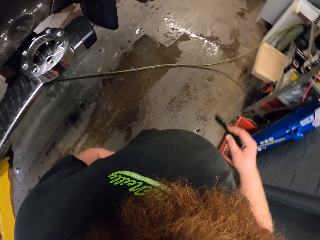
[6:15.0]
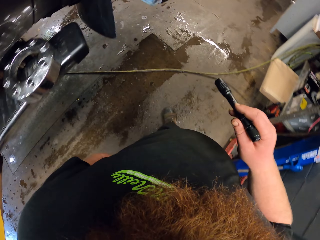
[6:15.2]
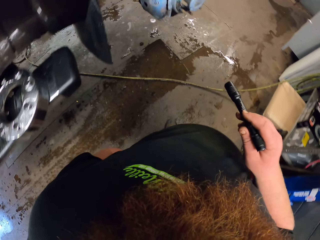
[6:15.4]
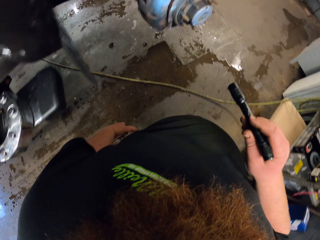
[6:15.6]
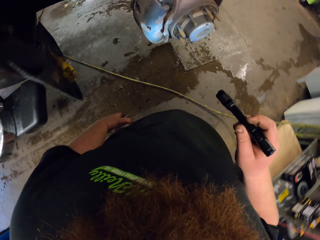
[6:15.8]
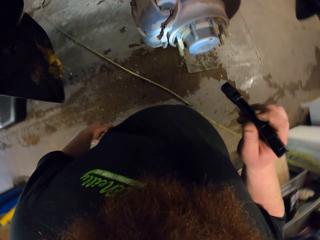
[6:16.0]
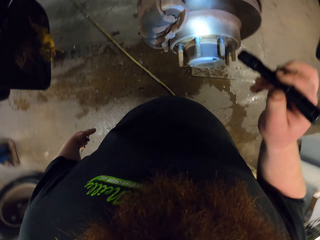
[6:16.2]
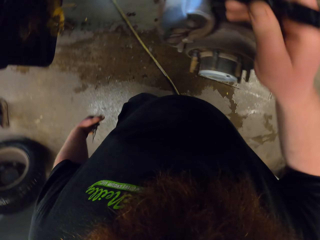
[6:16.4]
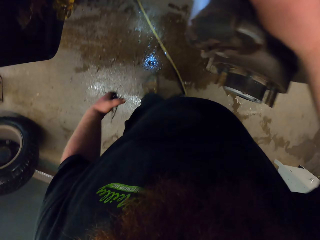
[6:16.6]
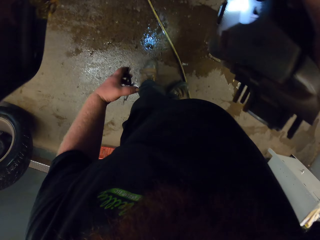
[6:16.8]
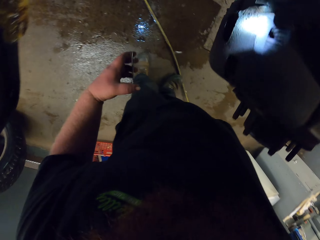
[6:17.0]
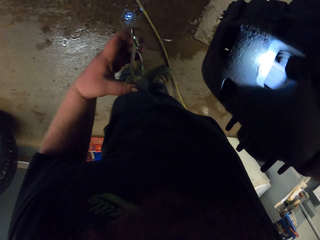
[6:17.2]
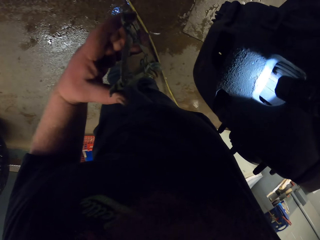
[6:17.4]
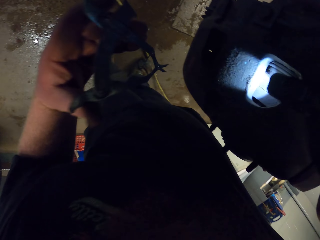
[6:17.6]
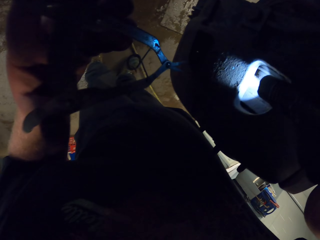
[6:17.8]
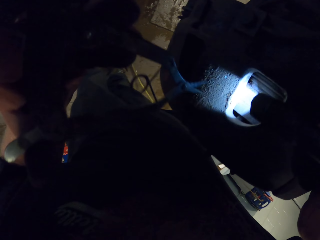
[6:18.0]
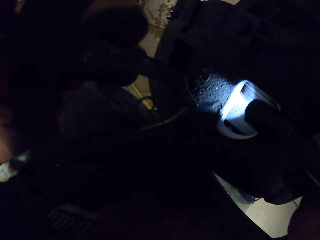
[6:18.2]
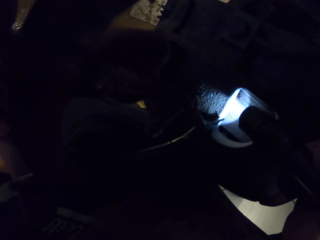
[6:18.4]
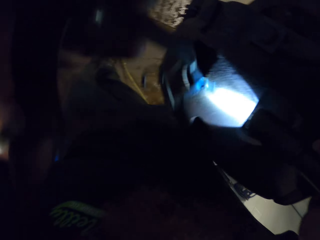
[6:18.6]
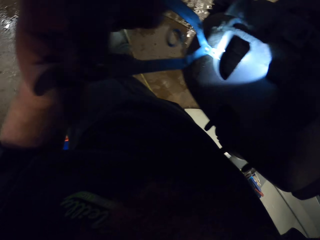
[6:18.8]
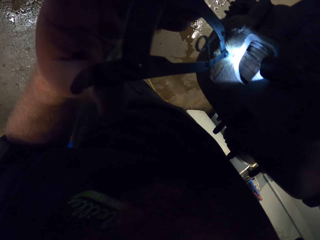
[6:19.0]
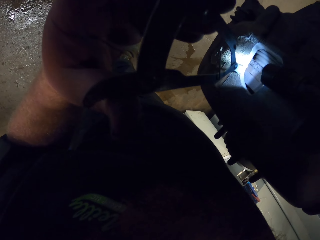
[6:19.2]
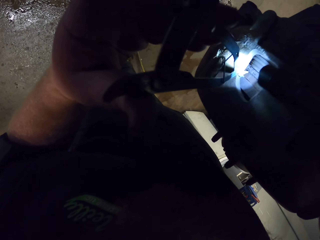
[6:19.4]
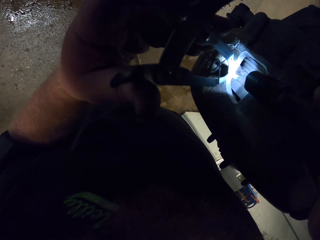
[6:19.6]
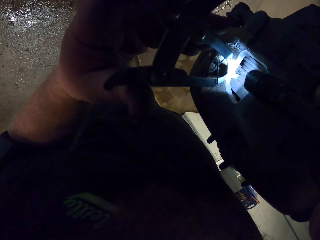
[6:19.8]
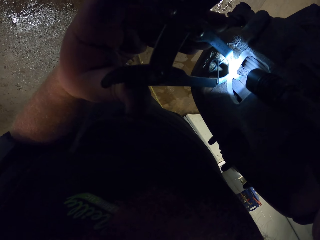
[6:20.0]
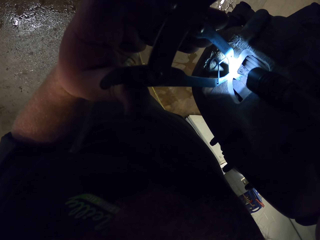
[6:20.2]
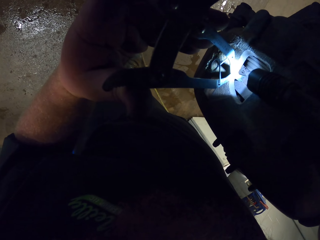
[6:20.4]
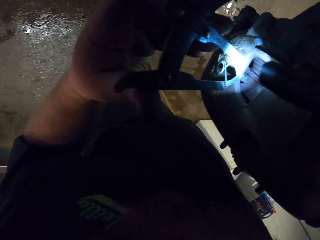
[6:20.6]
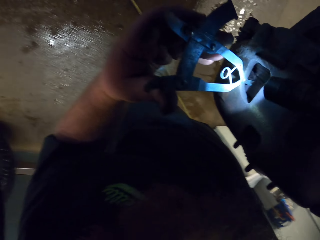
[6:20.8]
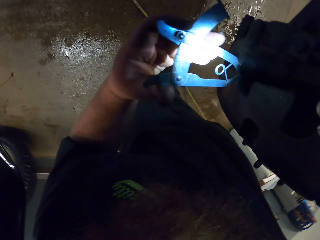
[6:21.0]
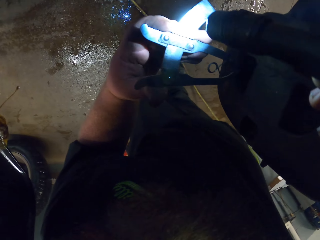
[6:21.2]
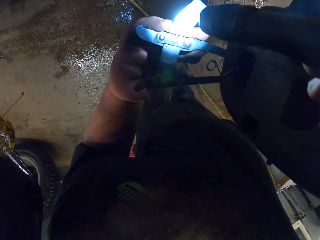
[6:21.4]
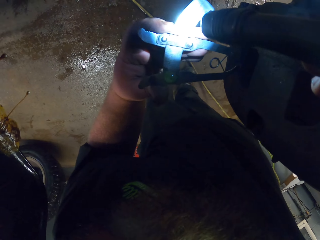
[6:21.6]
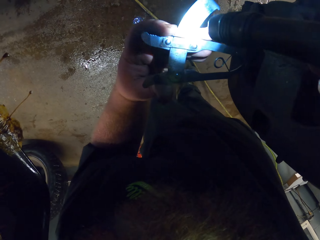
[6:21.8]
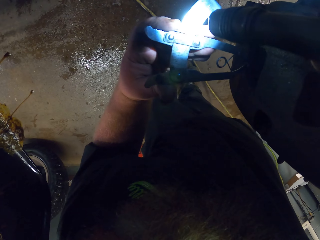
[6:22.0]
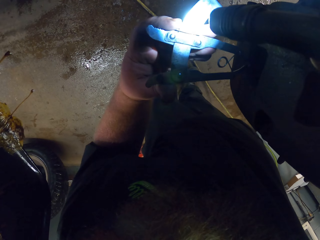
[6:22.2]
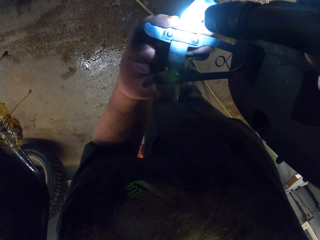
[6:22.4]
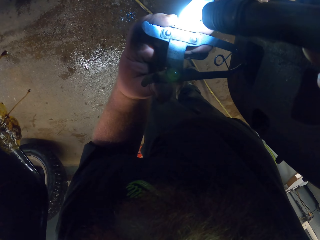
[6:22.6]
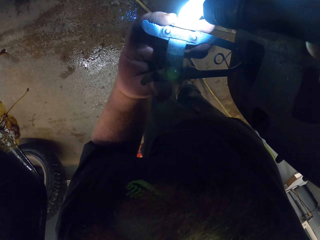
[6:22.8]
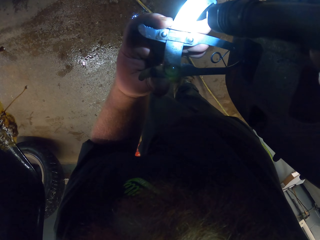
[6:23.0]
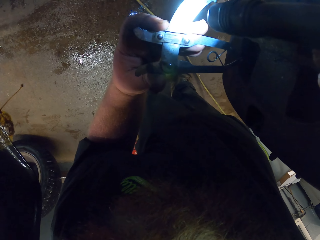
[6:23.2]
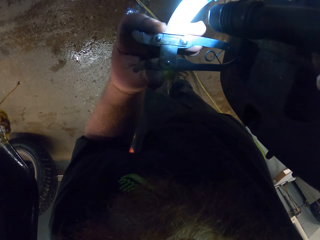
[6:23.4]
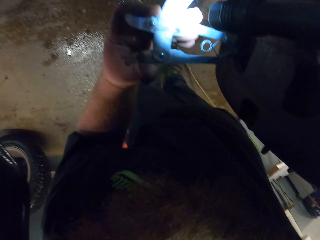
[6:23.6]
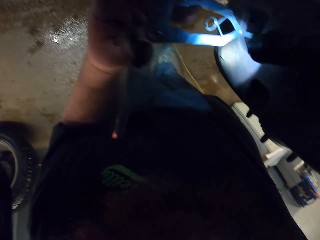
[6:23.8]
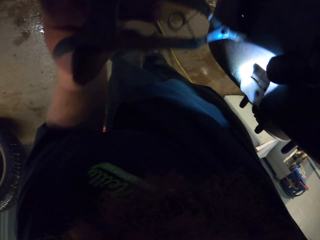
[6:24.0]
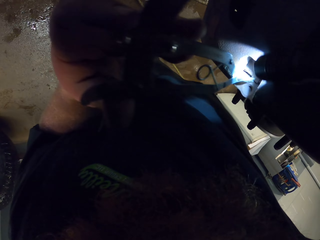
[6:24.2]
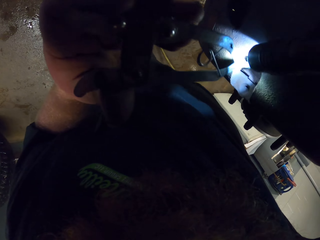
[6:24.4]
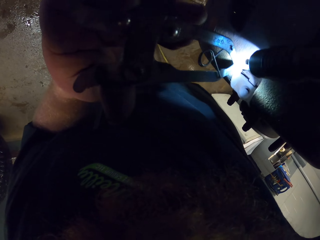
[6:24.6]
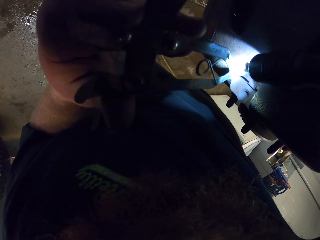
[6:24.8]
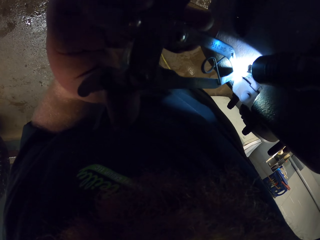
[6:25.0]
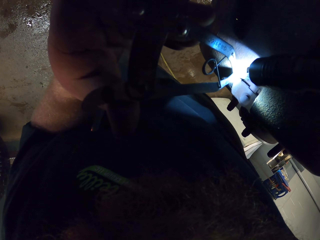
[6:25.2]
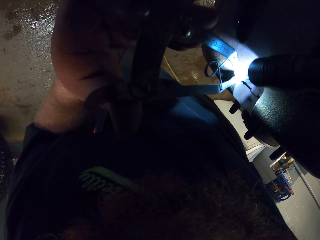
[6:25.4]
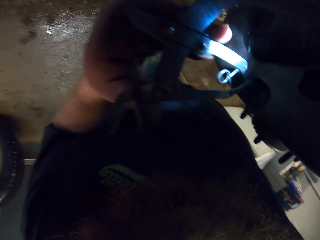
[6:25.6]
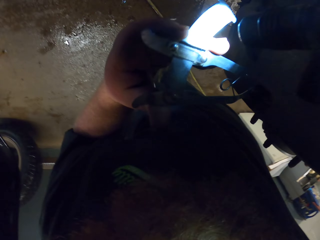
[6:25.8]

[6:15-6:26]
The camera wearer checks the wheel hub with a torch.

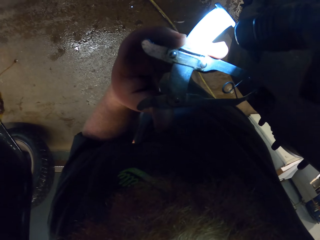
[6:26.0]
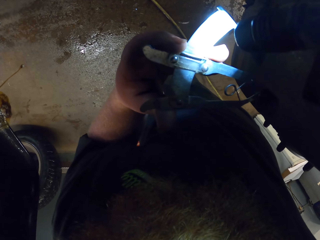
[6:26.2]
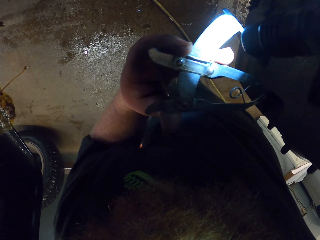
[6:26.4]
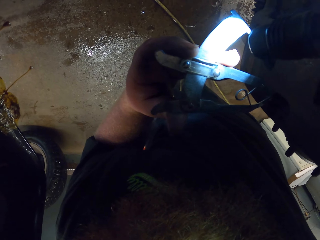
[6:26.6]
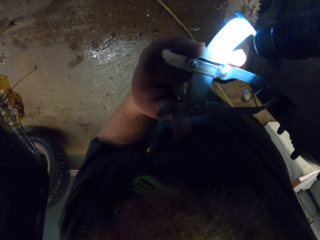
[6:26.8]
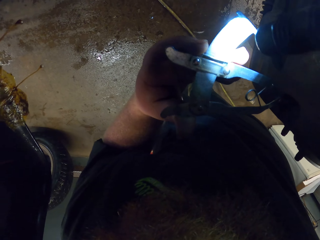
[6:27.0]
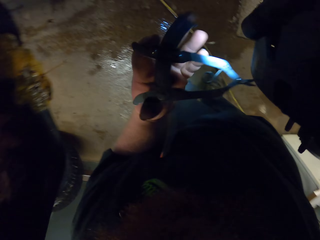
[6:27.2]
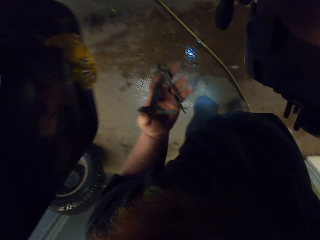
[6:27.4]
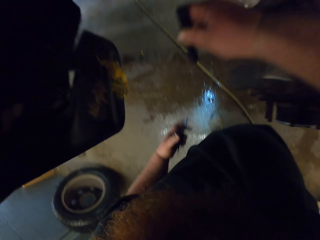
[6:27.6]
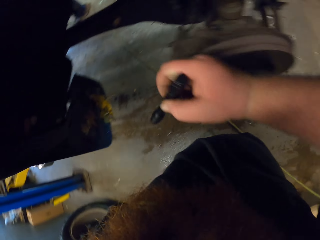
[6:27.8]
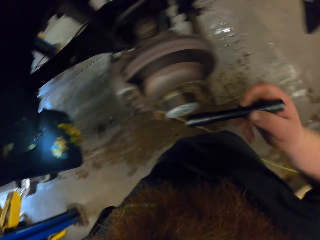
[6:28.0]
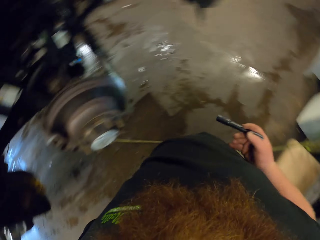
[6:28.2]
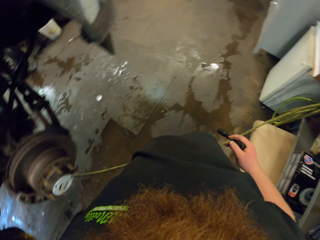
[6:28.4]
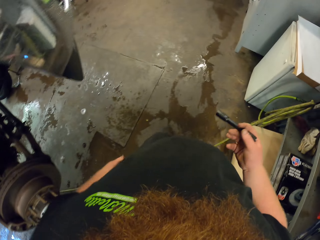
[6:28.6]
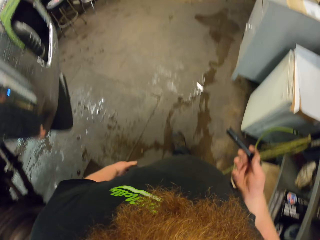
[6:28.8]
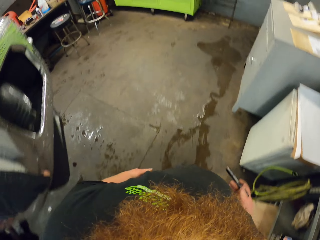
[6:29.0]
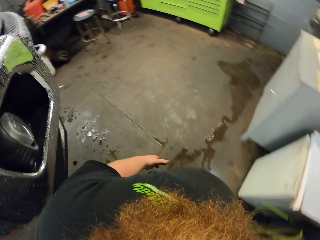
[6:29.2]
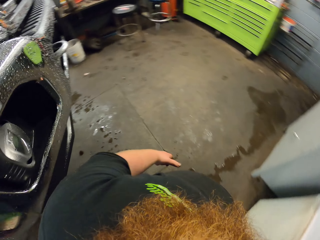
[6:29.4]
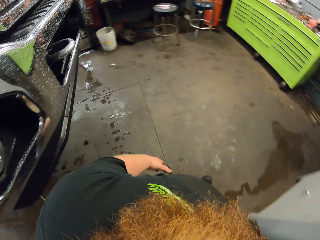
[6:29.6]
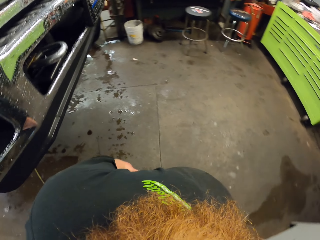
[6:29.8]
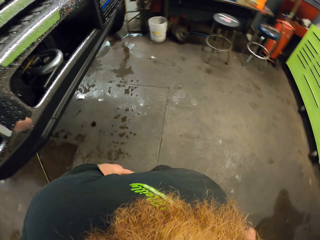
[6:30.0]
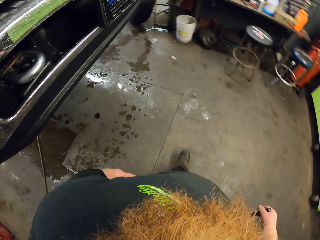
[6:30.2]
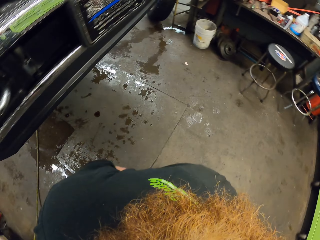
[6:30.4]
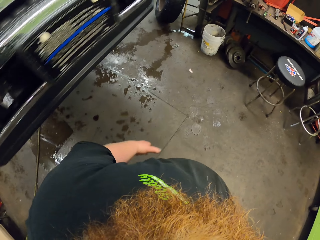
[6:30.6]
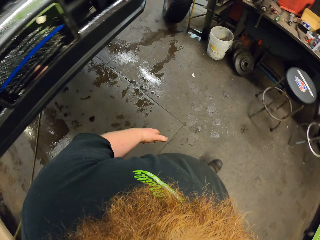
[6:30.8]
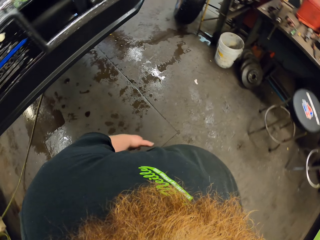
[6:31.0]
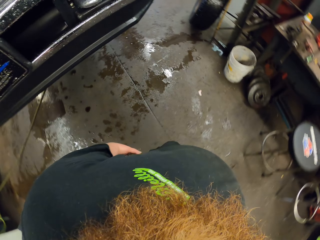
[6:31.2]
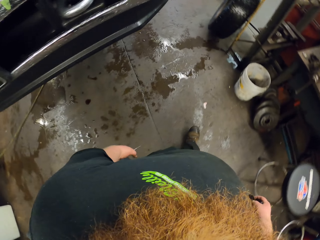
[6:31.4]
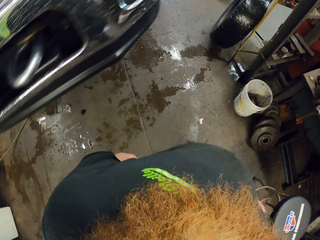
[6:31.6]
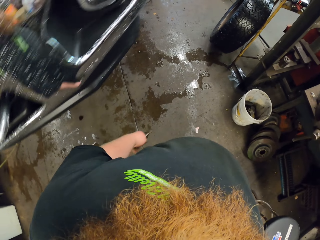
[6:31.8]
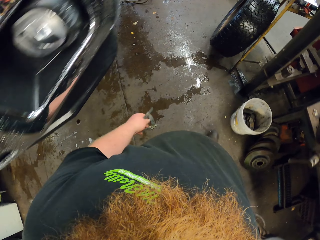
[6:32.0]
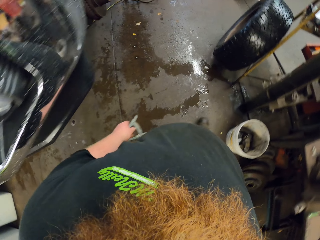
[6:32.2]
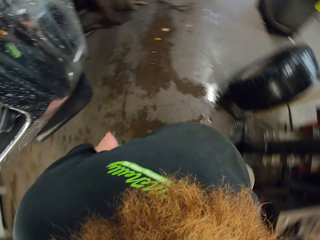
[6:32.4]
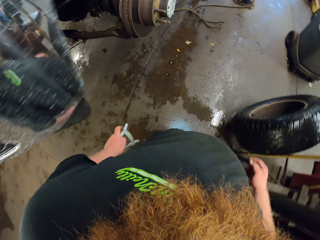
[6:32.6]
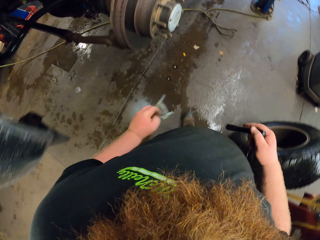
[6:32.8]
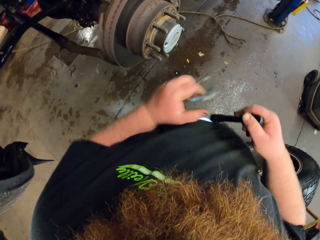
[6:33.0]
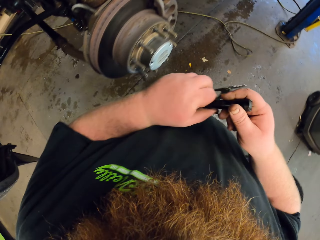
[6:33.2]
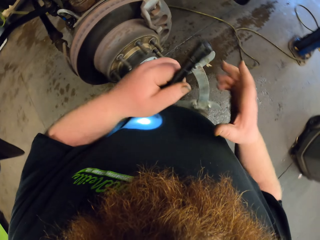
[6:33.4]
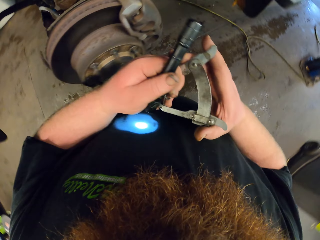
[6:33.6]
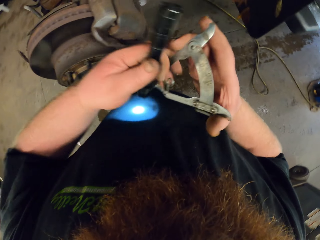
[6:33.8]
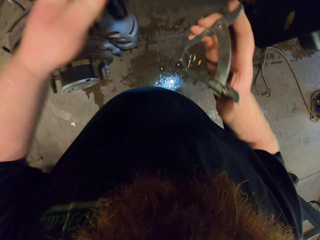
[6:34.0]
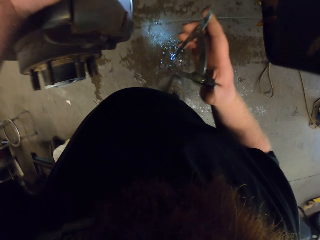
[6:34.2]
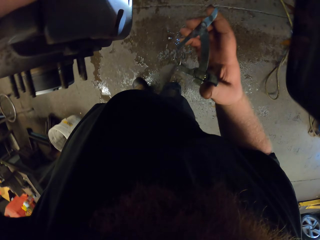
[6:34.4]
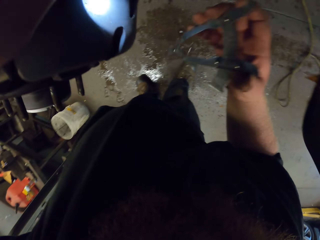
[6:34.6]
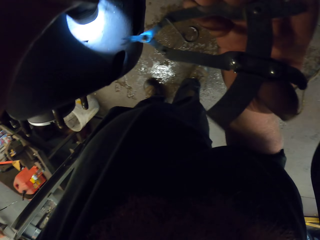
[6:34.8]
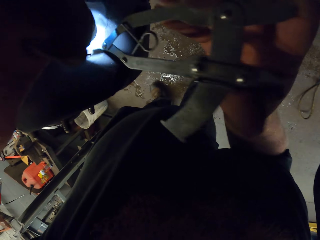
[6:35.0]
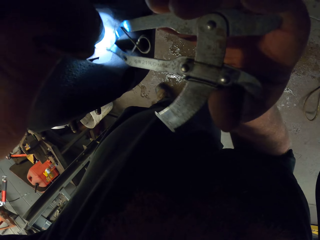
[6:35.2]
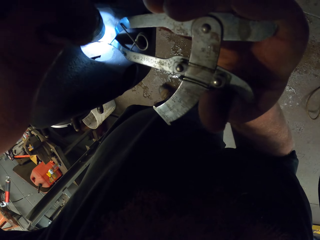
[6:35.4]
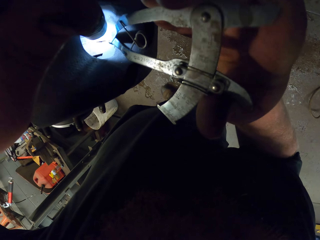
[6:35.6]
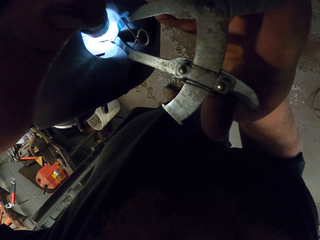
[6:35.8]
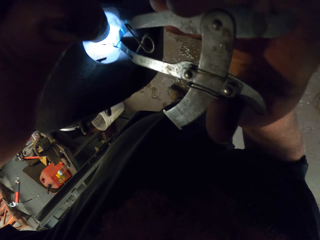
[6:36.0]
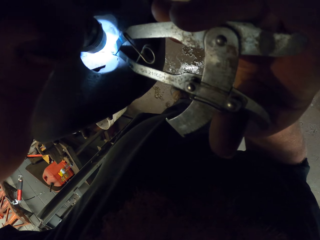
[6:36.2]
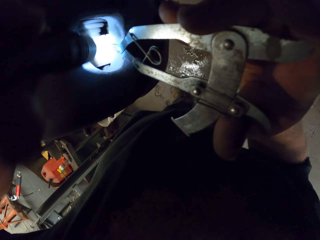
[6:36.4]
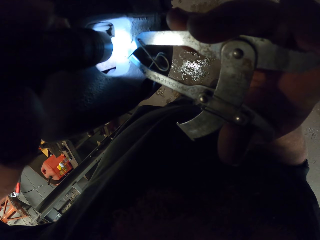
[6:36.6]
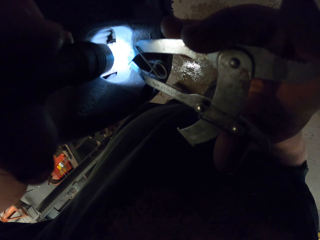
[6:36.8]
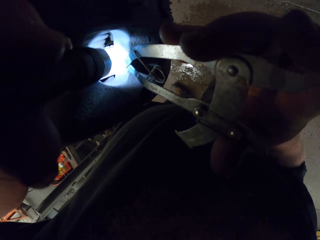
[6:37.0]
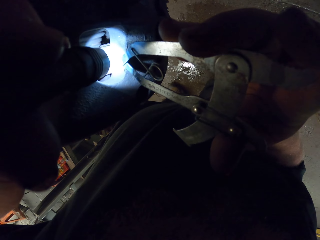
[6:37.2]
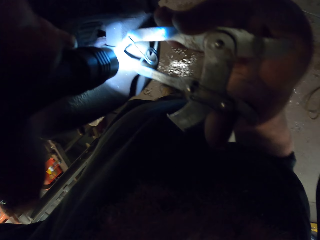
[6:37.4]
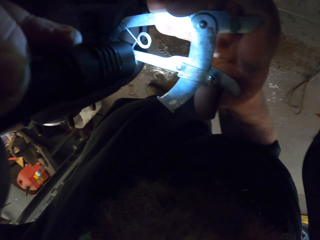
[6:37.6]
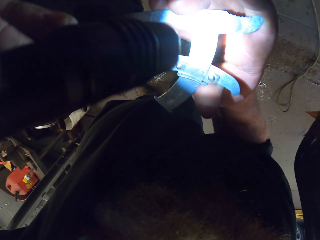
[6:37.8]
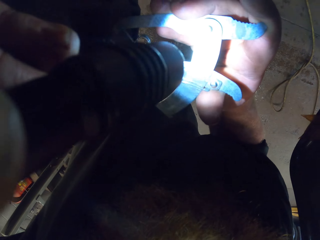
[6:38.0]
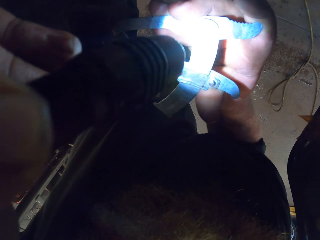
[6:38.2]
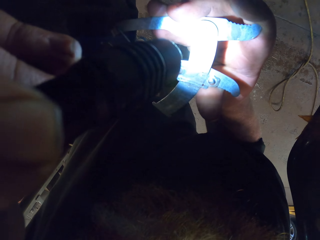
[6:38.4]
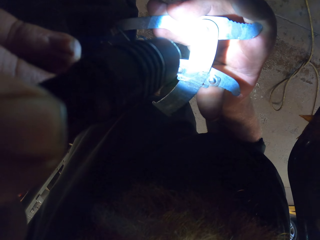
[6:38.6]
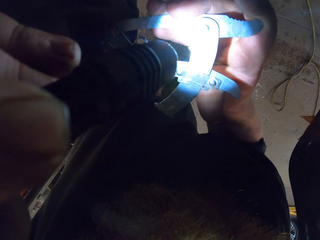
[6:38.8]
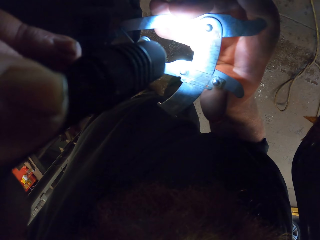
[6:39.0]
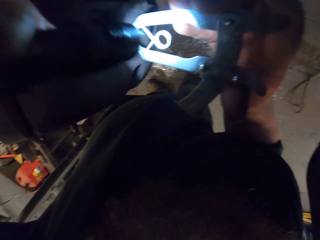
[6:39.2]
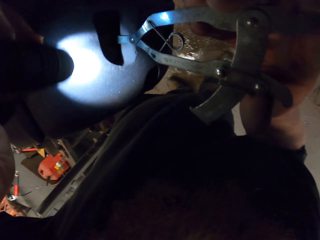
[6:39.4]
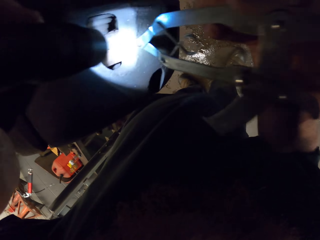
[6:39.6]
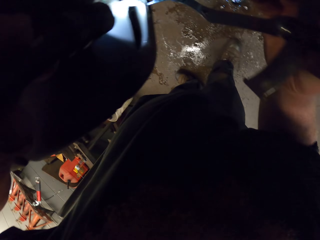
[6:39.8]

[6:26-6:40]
The camera wearer walks in the garage. They check the wheel hub with a torch and something.
